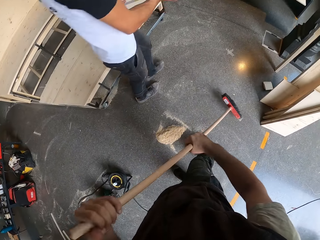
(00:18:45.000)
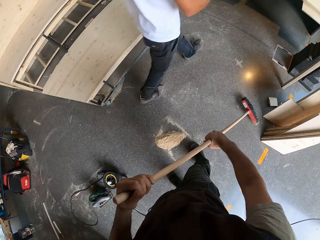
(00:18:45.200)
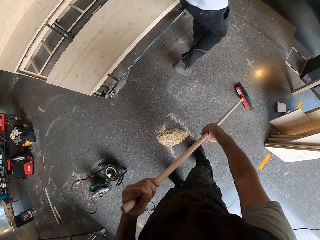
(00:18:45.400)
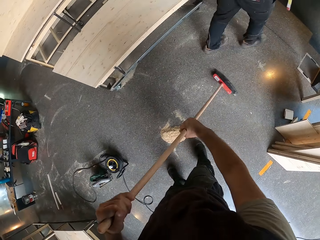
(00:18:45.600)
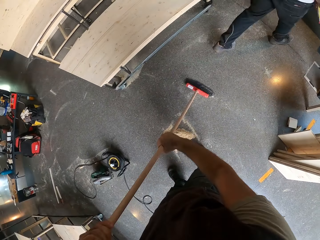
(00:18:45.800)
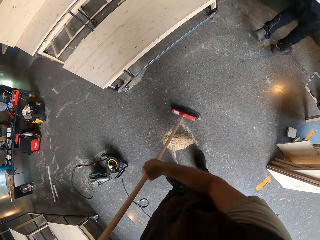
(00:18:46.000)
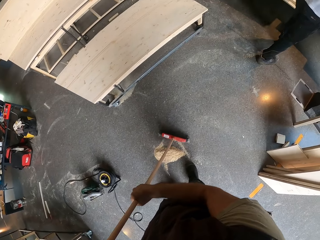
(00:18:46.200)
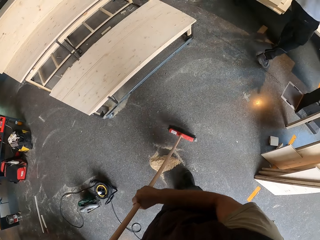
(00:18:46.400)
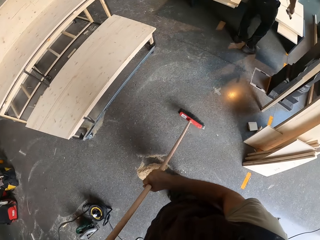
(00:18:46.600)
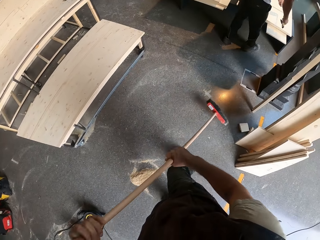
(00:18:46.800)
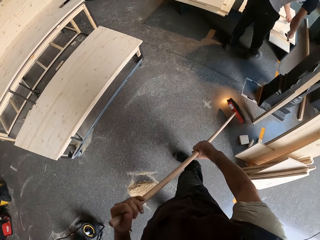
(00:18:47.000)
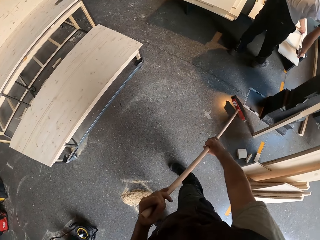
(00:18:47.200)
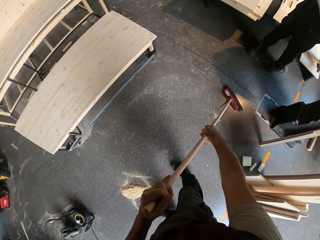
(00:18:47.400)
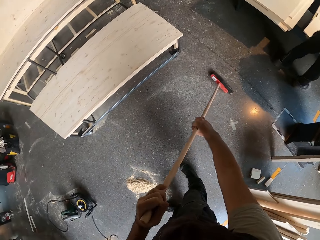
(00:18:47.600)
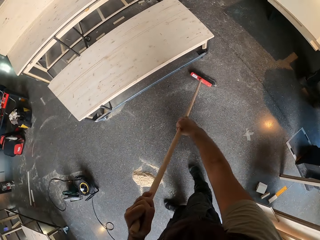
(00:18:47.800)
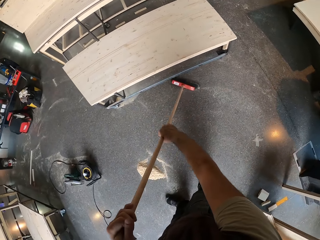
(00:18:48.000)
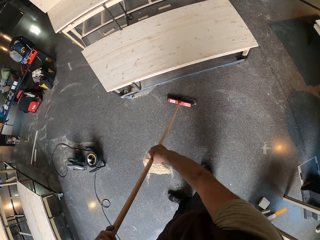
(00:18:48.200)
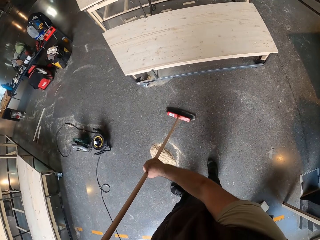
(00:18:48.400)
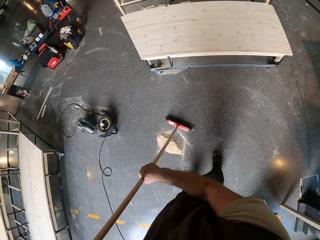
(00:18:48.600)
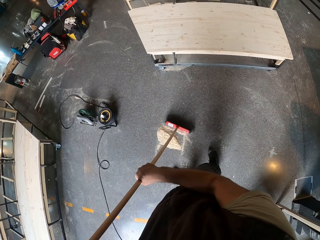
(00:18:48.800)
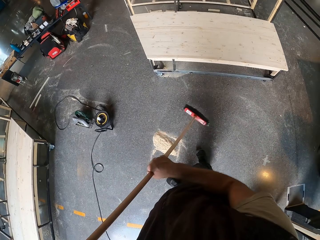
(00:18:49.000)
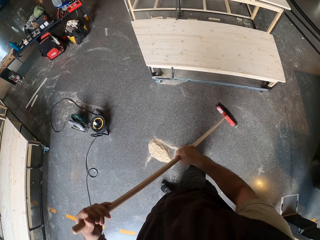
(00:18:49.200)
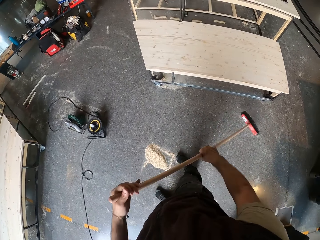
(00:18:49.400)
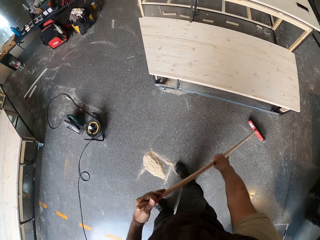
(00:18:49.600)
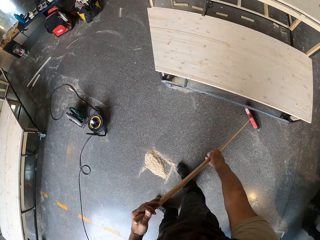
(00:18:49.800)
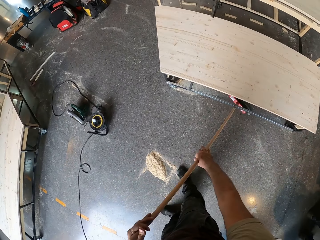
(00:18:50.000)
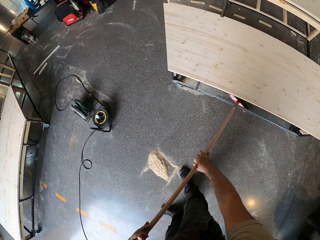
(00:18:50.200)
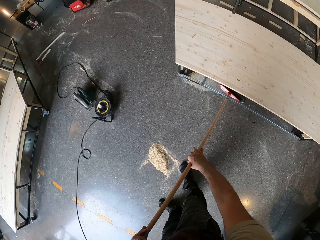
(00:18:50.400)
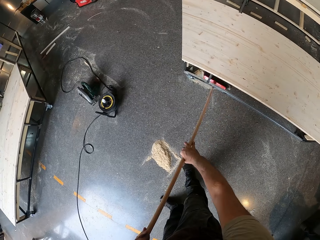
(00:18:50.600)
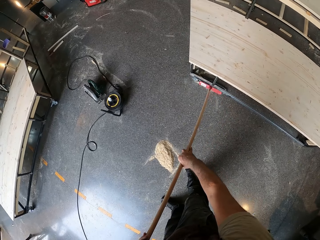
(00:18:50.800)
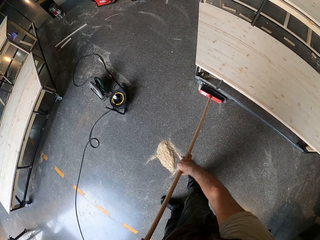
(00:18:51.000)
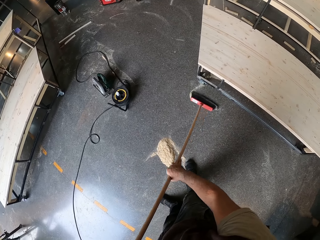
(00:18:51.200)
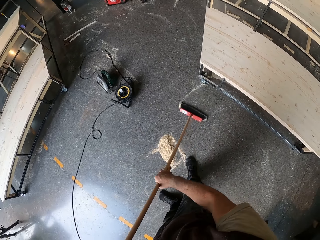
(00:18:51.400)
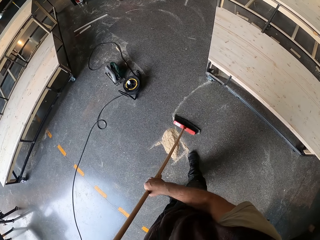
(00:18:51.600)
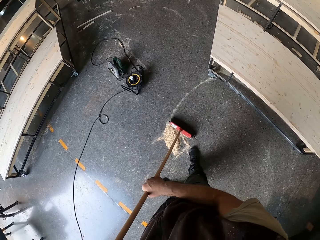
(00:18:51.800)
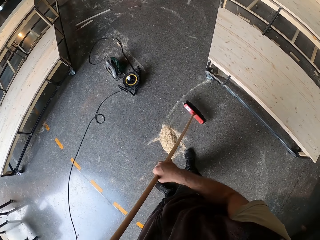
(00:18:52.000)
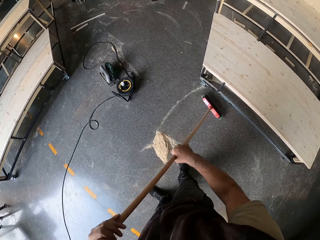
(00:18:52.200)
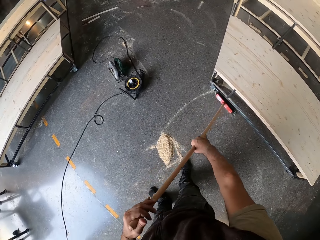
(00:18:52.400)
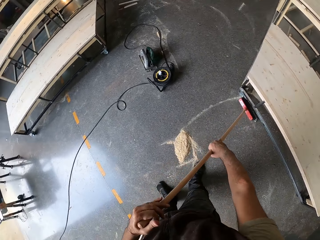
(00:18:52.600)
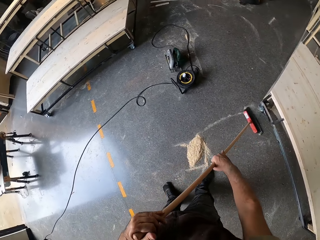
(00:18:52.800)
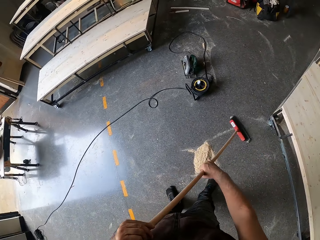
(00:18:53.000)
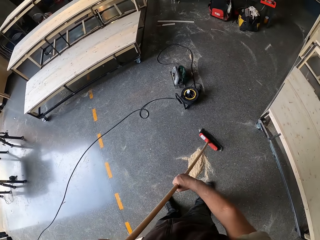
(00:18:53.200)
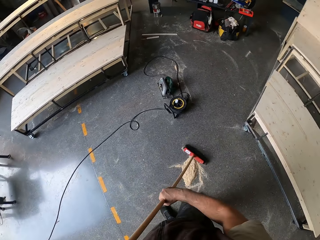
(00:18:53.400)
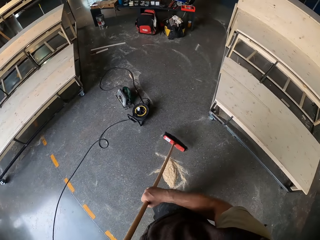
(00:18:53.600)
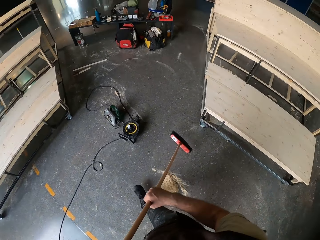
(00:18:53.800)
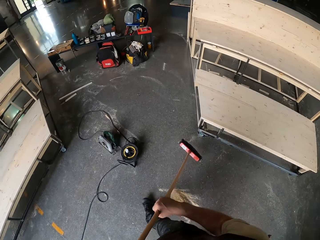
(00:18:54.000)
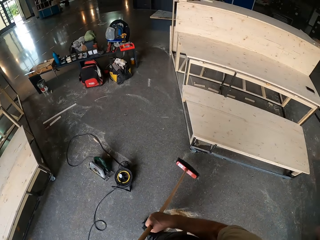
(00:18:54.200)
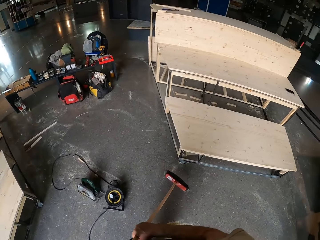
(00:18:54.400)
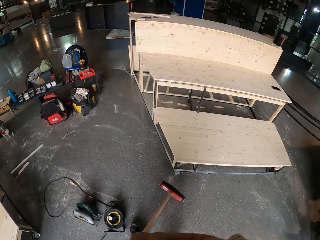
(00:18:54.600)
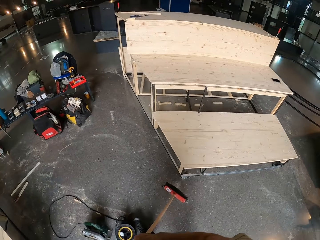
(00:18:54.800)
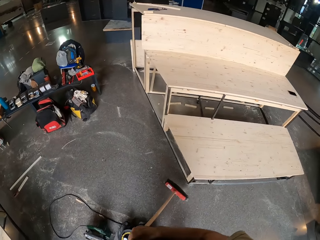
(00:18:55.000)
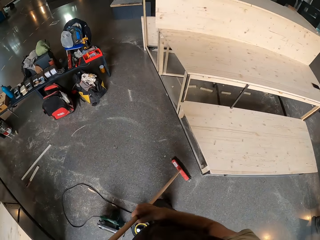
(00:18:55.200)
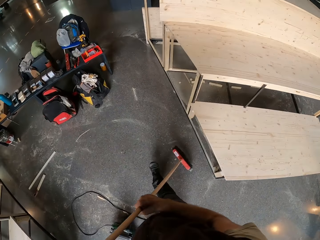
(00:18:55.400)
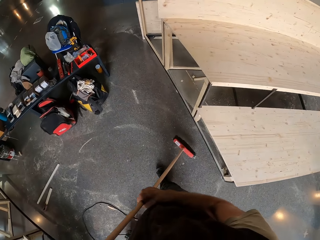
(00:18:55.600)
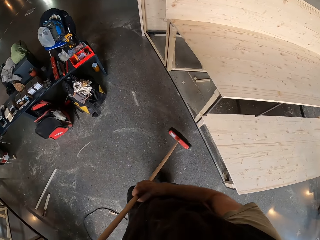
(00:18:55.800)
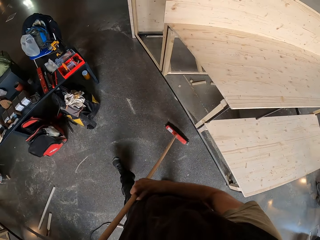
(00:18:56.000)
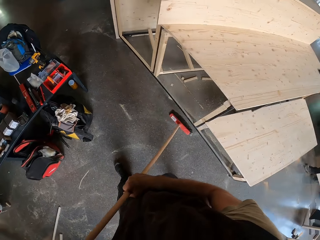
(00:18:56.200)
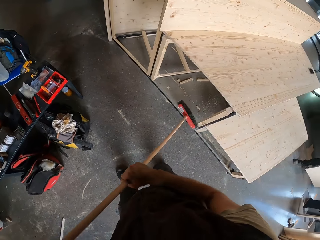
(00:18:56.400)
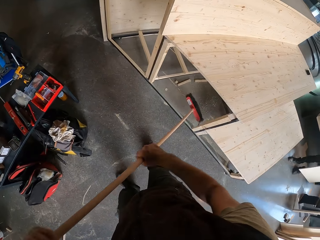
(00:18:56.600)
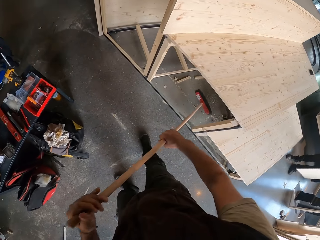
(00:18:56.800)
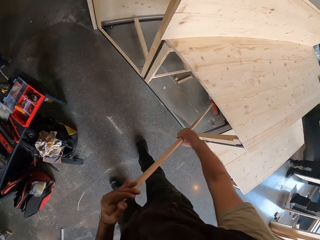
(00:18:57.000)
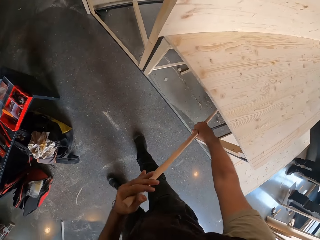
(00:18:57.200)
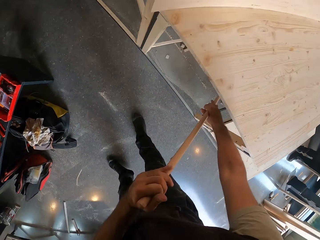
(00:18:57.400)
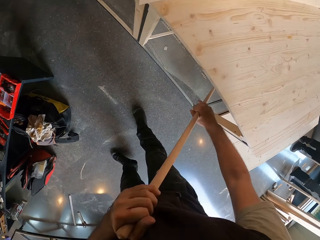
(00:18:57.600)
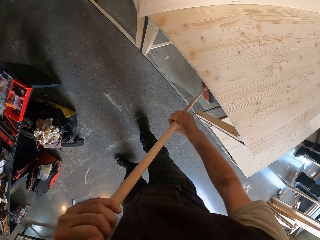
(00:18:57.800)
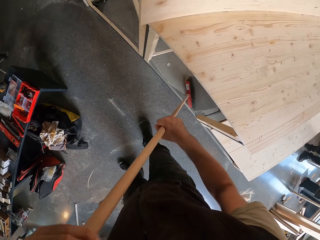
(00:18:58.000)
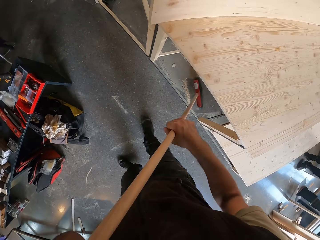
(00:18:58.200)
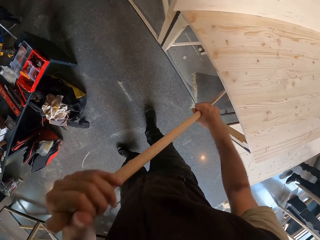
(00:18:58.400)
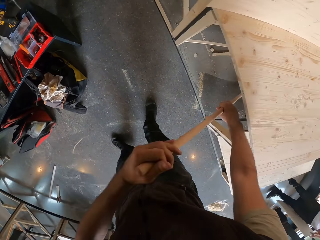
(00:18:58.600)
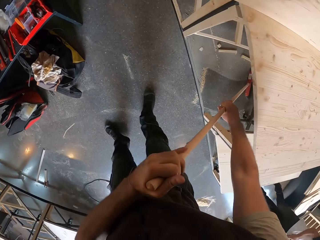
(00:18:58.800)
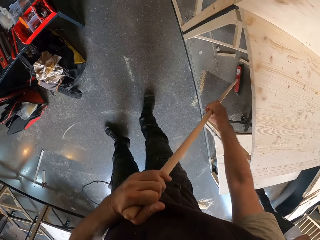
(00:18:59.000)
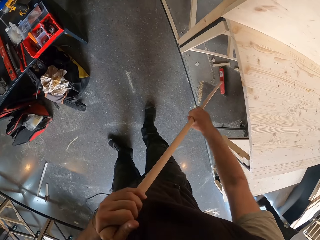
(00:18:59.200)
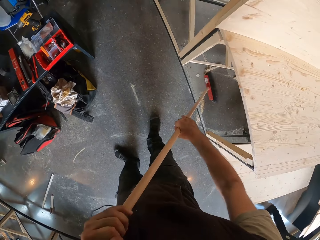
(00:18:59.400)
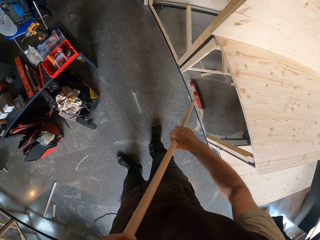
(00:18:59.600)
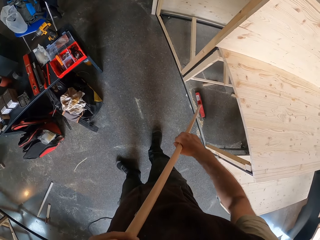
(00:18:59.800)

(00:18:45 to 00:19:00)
The man holds something. He walks past the camera wearer. The camera wearer sweeps the floor. They hold the broom and walk in the room. They sweep the floor.

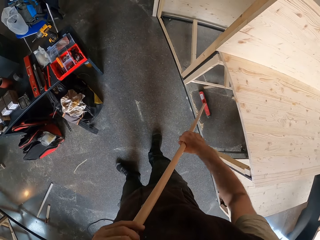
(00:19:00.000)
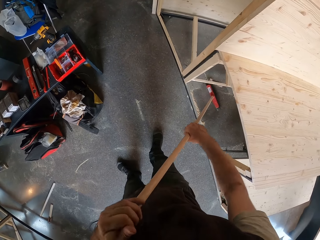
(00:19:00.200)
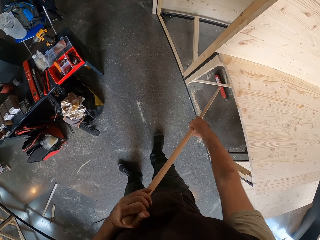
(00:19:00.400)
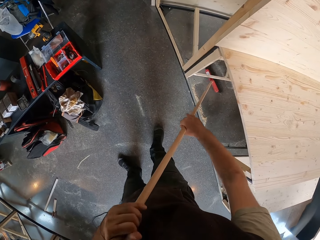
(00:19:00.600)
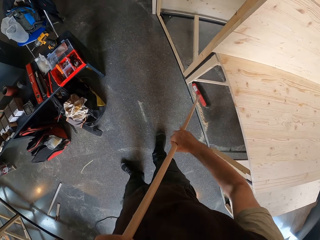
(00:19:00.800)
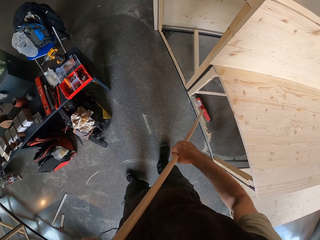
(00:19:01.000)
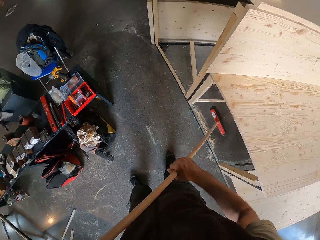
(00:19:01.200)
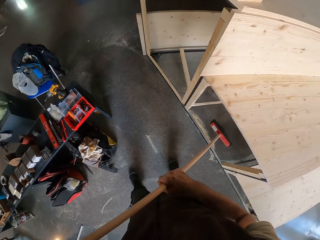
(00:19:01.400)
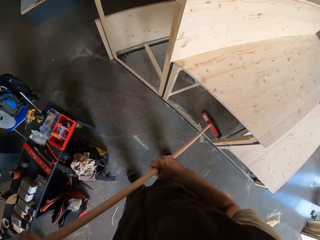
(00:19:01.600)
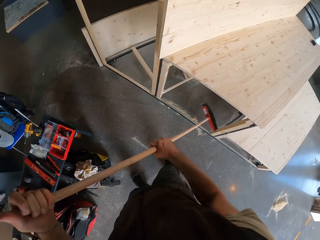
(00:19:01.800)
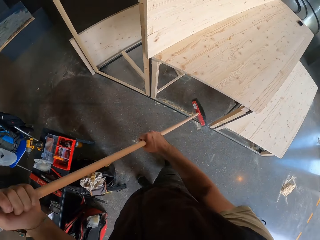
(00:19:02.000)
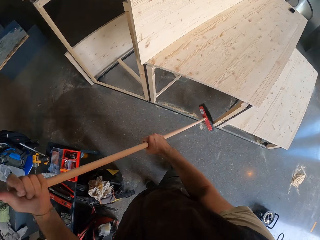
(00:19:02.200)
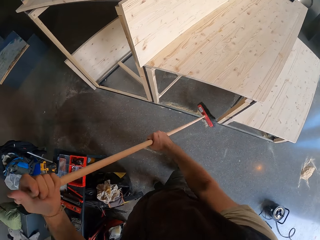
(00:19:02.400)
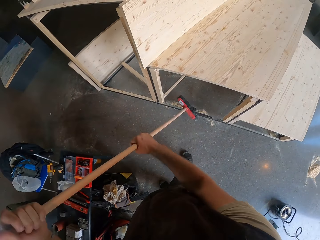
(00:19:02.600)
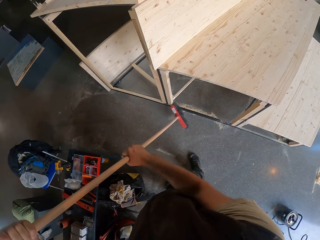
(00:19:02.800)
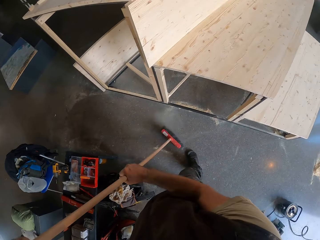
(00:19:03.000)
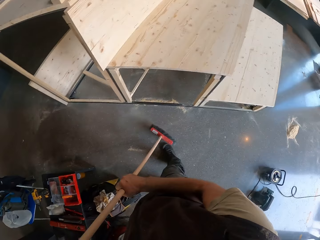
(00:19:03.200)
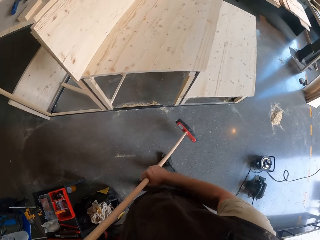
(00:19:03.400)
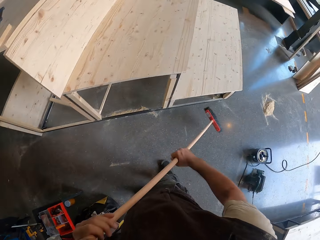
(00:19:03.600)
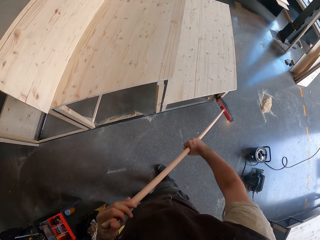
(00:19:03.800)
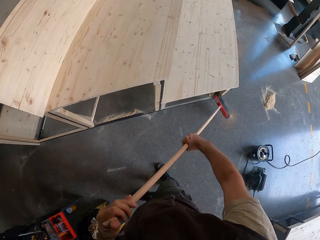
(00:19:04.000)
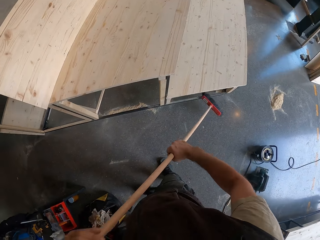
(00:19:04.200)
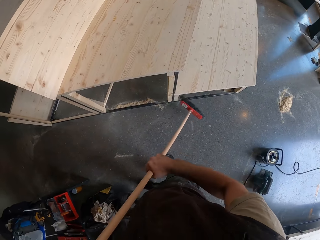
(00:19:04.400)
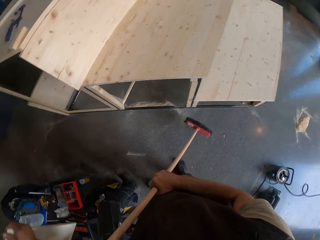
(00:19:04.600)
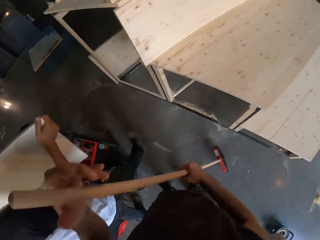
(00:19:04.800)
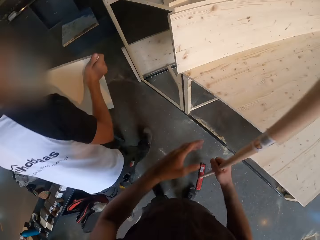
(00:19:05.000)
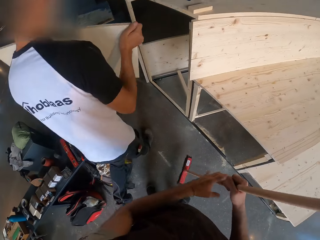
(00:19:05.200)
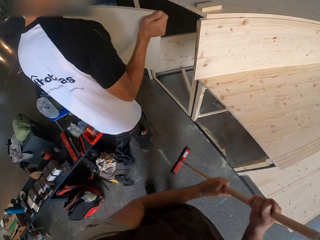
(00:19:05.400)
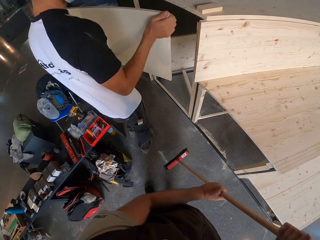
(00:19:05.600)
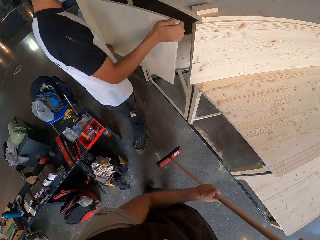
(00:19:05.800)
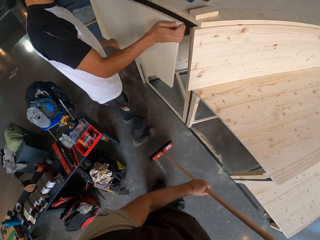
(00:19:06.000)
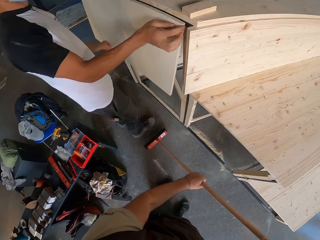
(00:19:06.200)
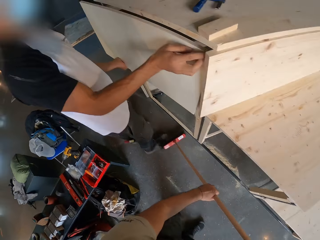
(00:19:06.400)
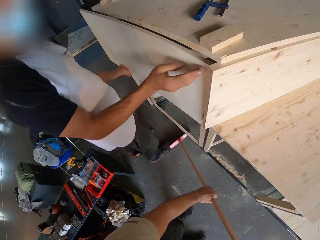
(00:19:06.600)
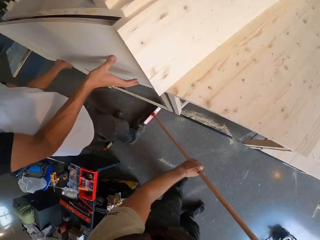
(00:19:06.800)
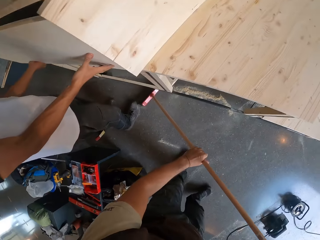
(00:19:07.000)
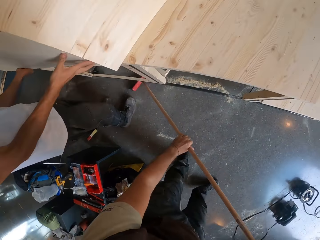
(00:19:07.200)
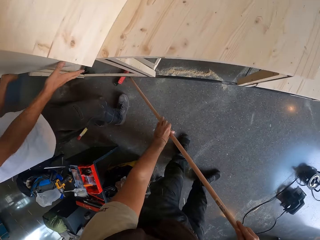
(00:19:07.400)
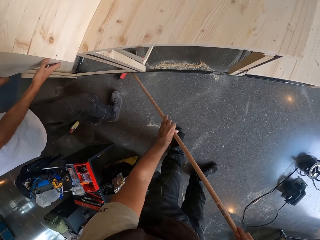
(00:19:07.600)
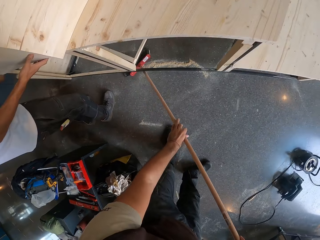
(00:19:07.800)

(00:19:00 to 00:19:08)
The man walks towards a bench with a plywood or wood in both hands. He sets the plywood by a space on the bench with both hands. He fixes the wood with his hands. The camera wearer sweeps the floor.
